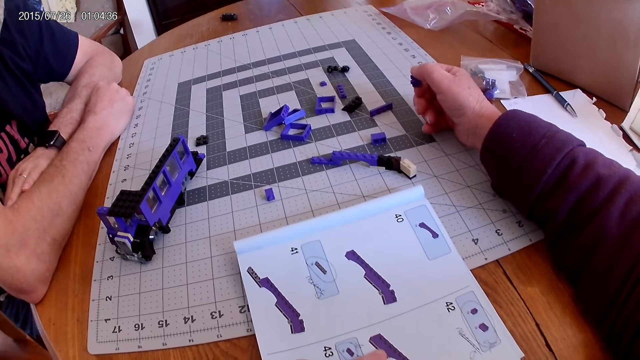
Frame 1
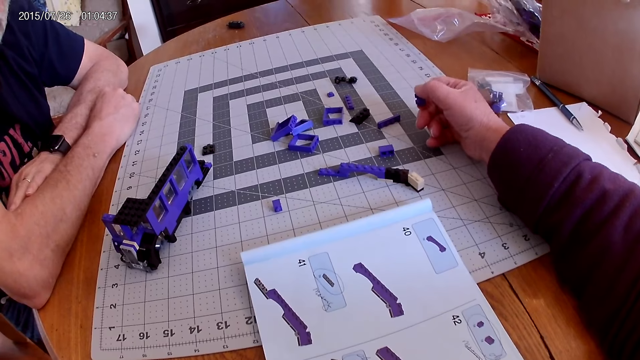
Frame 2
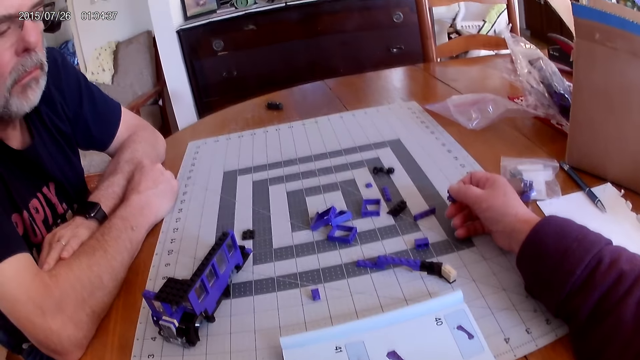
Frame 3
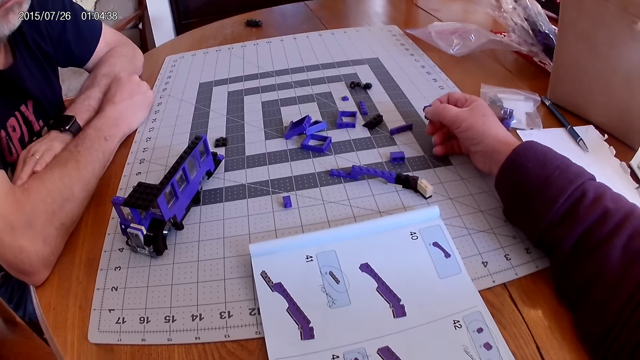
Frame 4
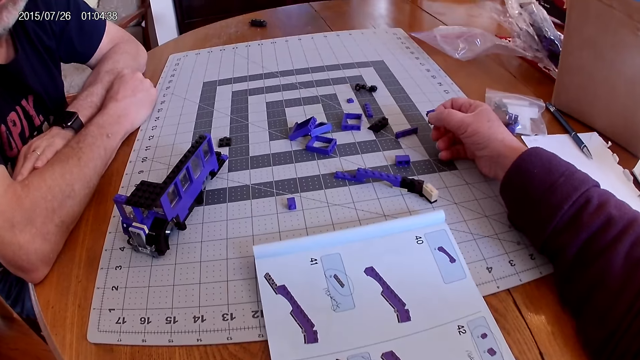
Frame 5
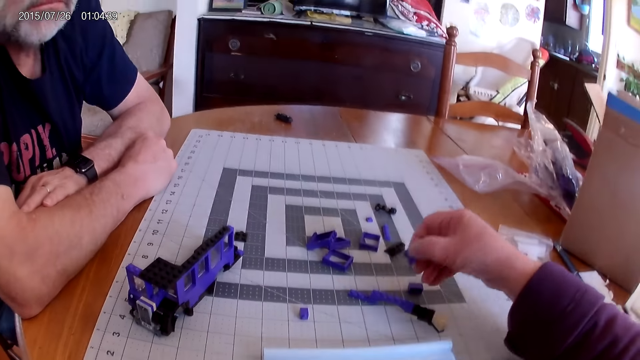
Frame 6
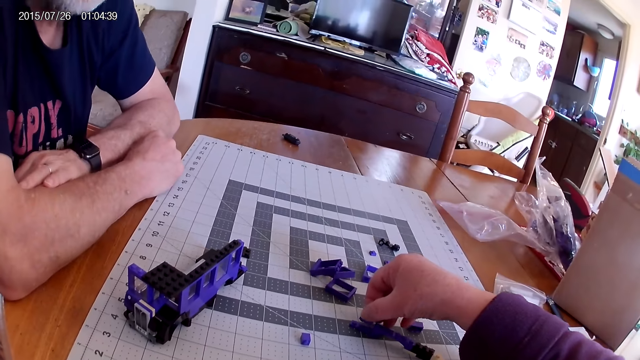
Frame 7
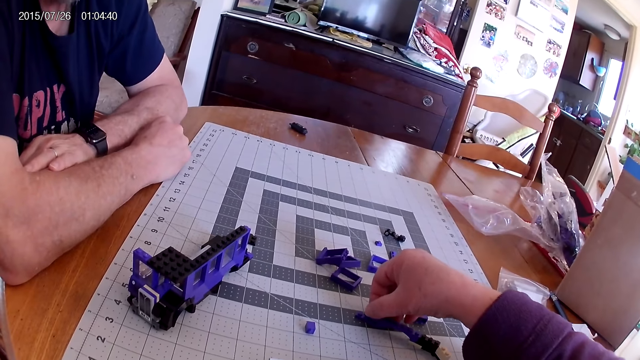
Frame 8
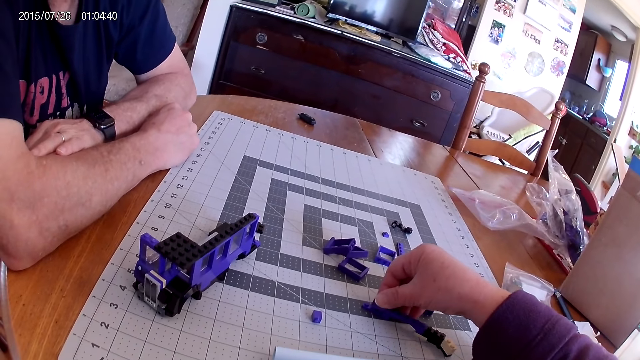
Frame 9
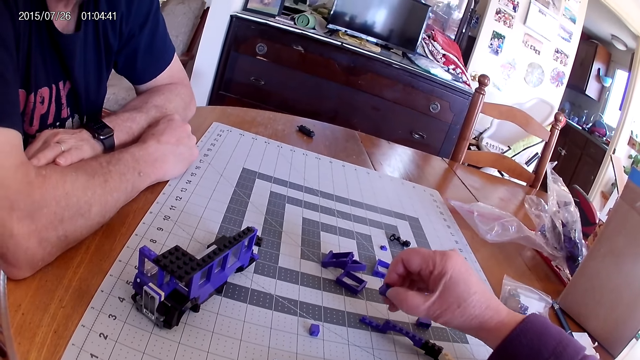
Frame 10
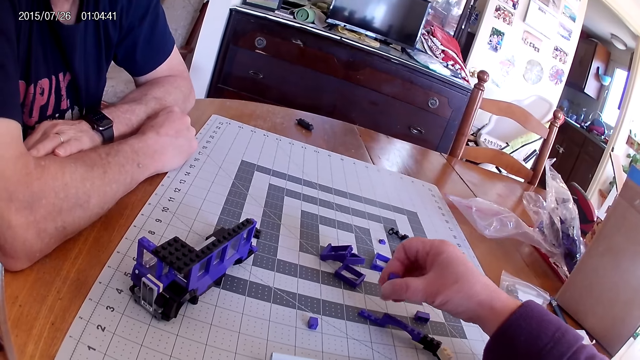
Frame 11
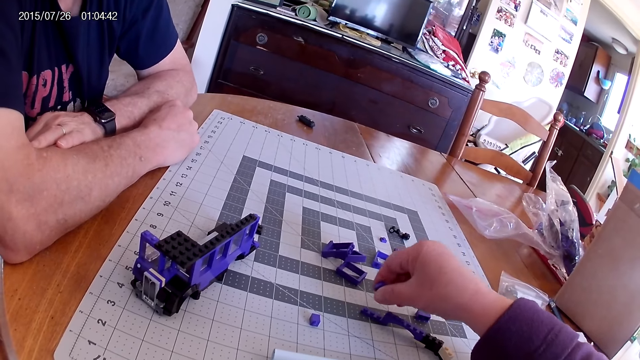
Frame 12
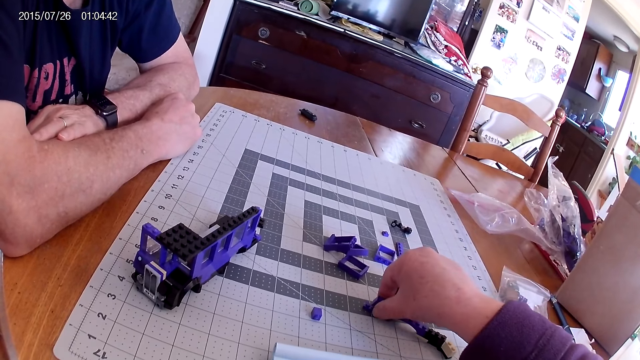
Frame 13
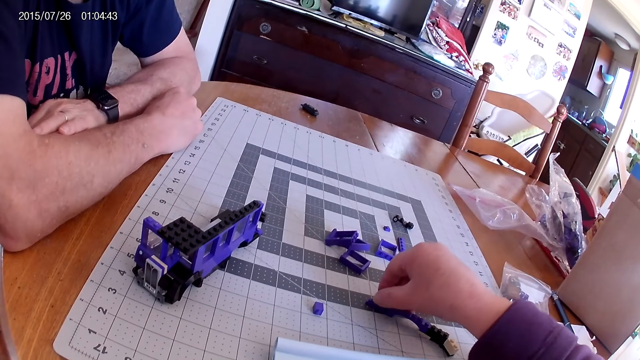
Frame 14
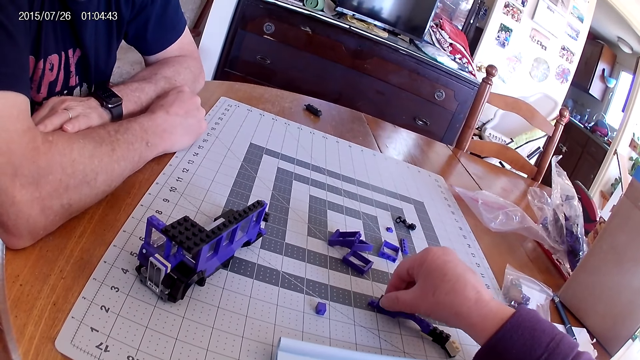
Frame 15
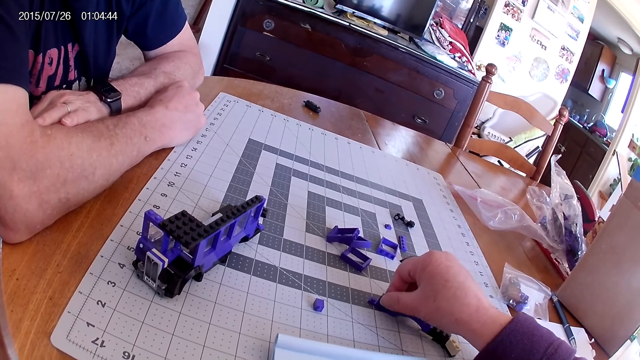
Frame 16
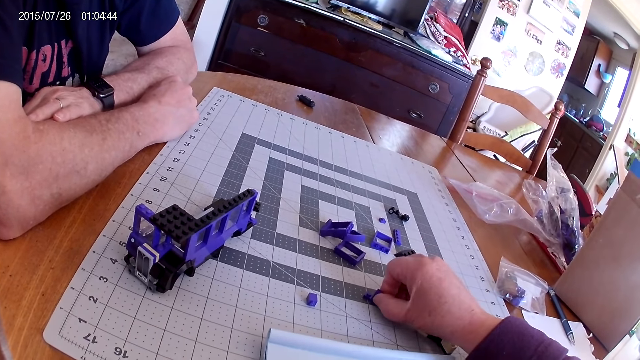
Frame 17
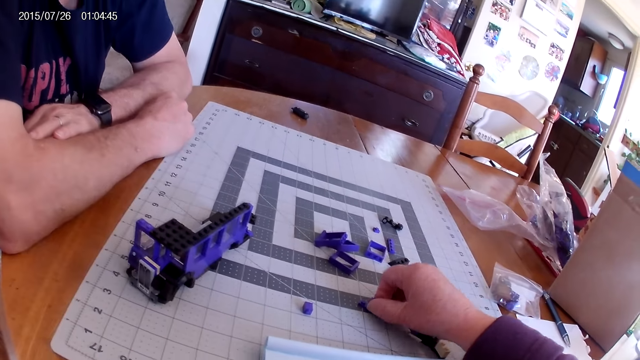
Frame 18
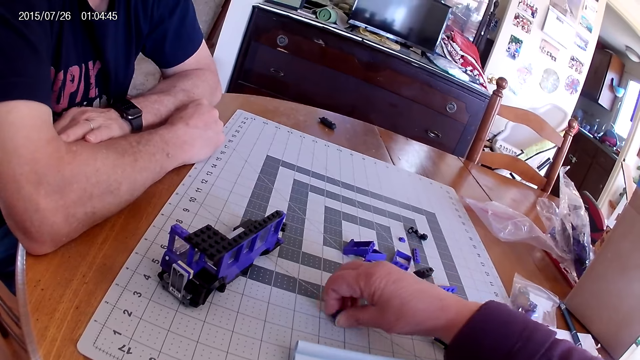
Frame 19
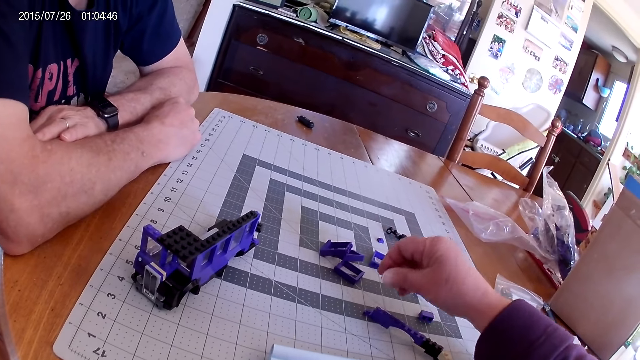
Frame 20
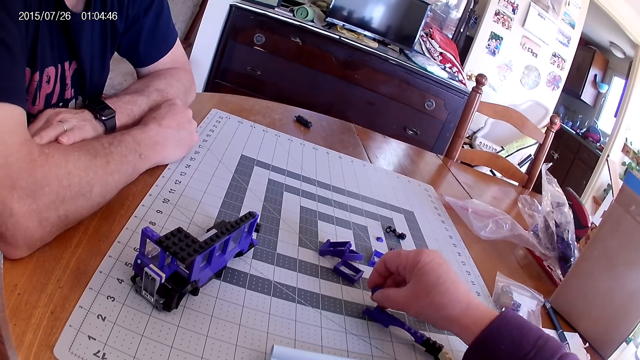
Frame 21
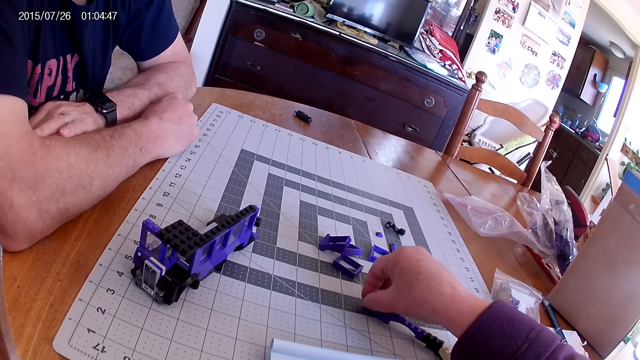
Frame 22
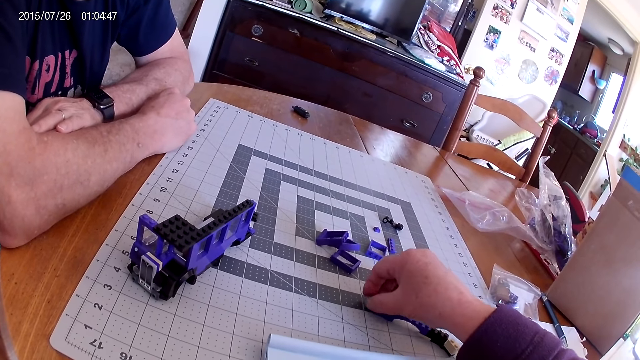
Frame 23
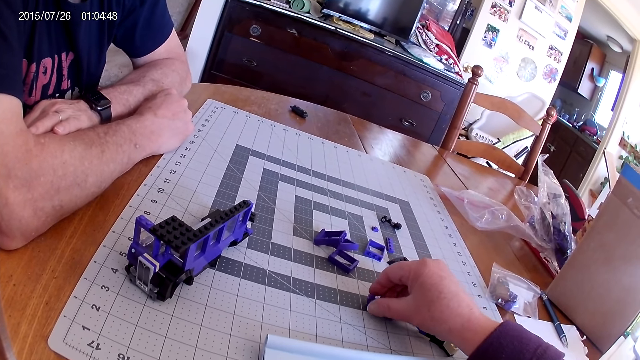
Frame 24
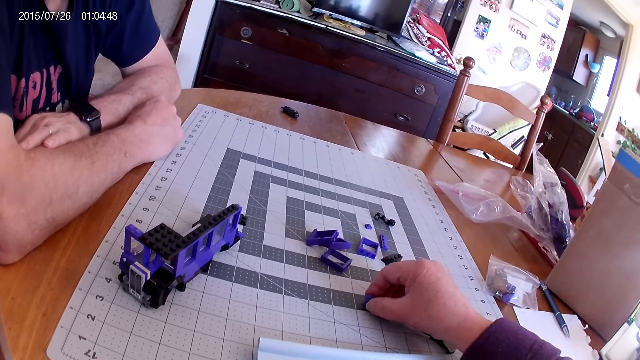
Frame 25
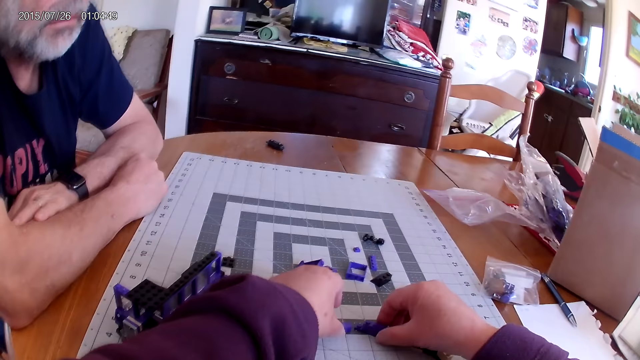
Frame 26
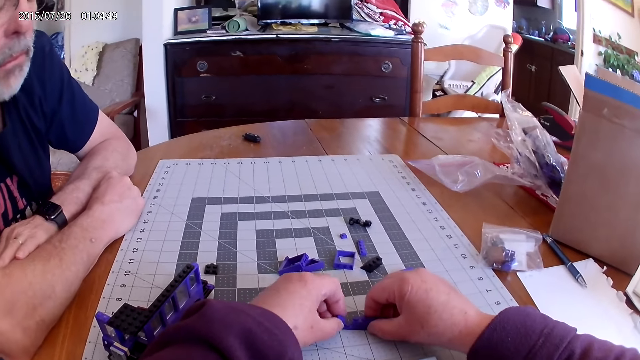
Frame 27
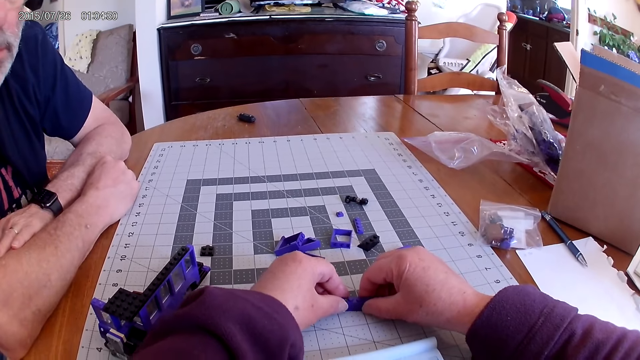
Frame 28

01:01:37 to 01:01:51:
The camera wearer looks around. They look at the image in the book. They fix pieces of Lego on the table. They turn a piece of Lego. They fix the pieces of Lego on the table. They pick up a piece of Lego from the pasteboard on the table. They fix the pieces of Lego on the table.

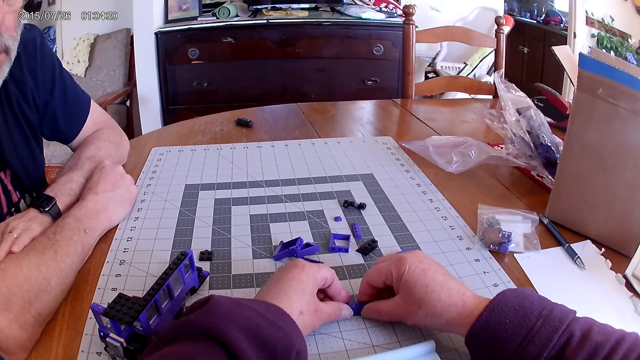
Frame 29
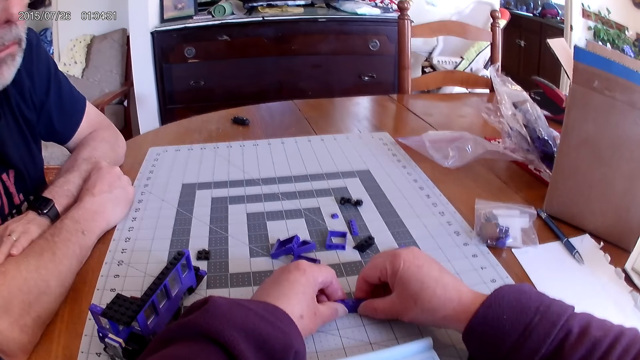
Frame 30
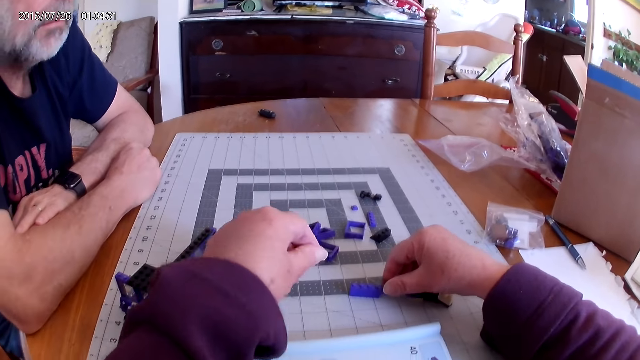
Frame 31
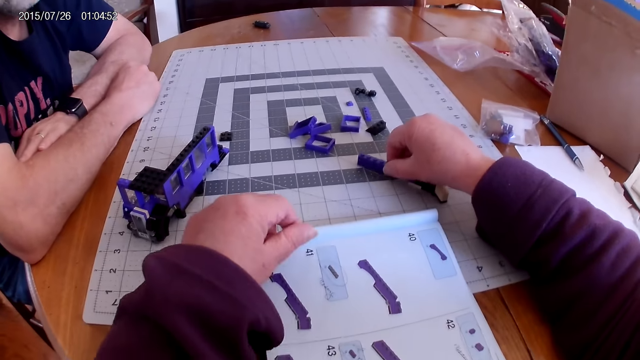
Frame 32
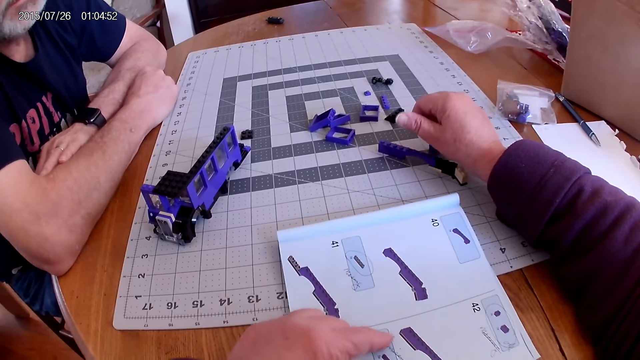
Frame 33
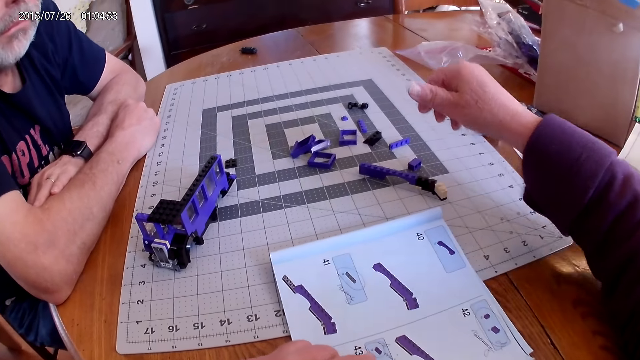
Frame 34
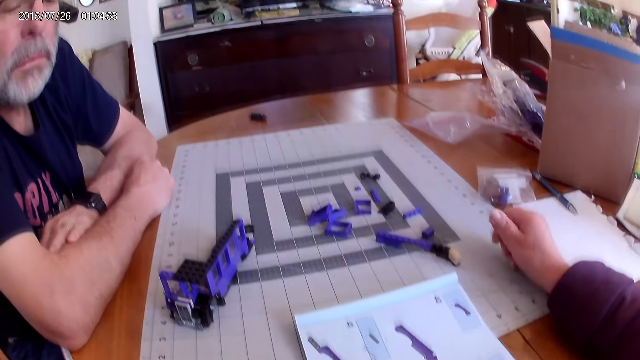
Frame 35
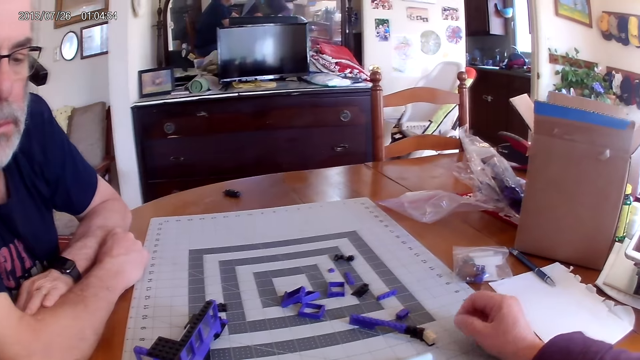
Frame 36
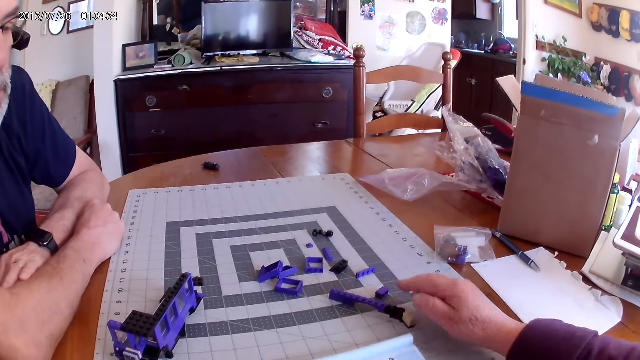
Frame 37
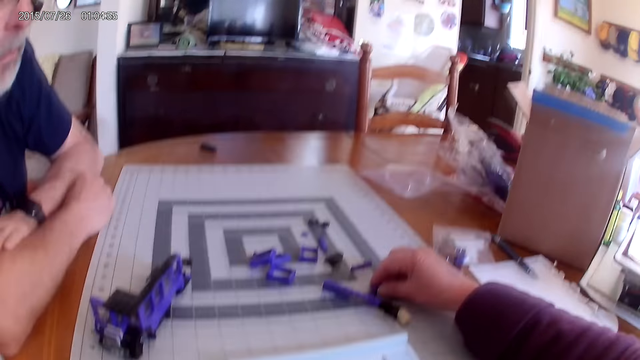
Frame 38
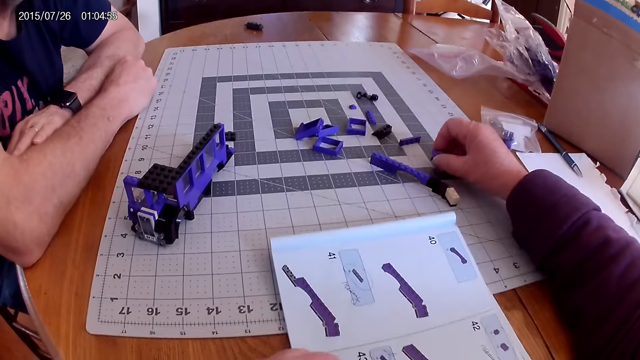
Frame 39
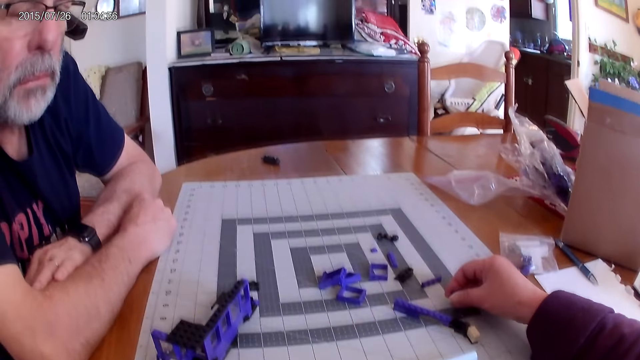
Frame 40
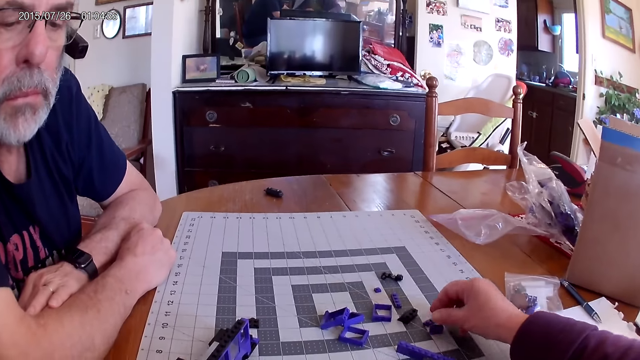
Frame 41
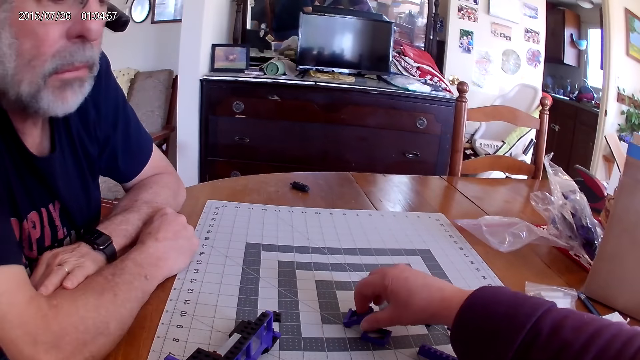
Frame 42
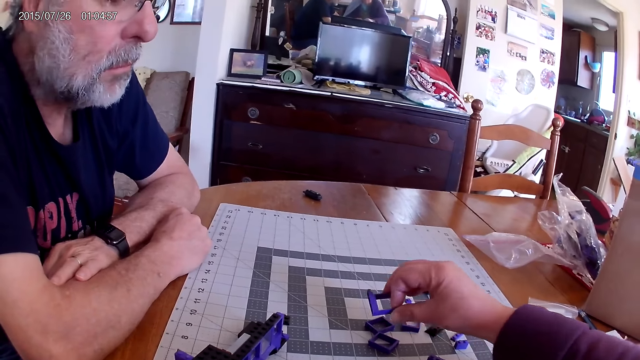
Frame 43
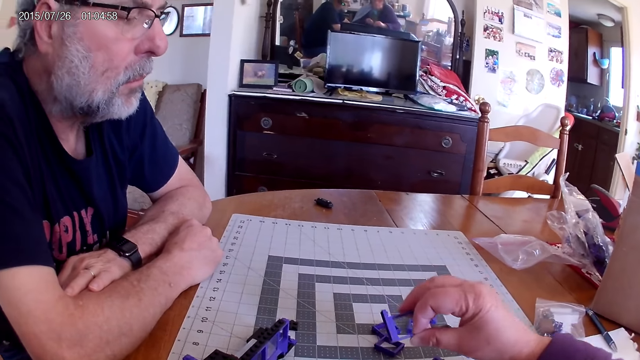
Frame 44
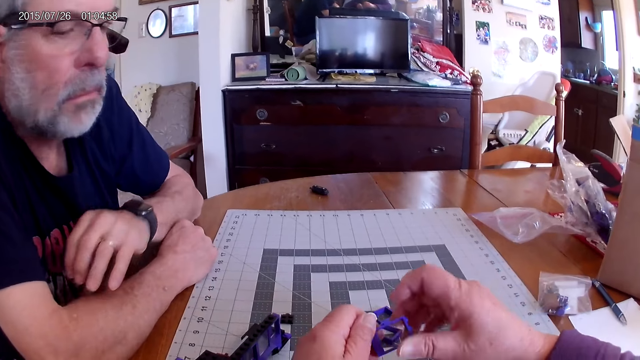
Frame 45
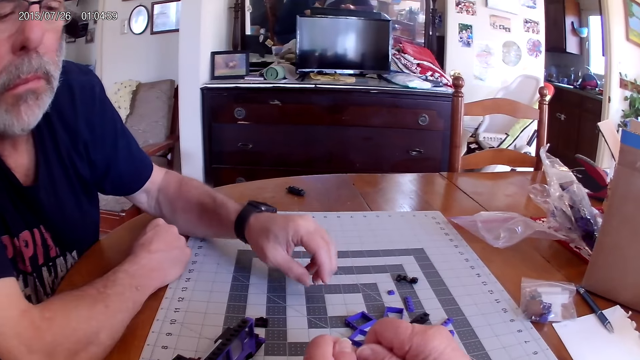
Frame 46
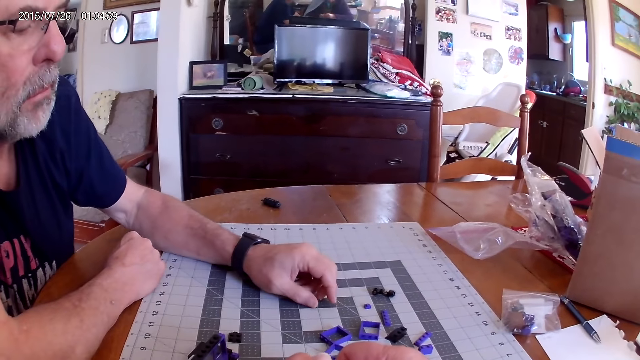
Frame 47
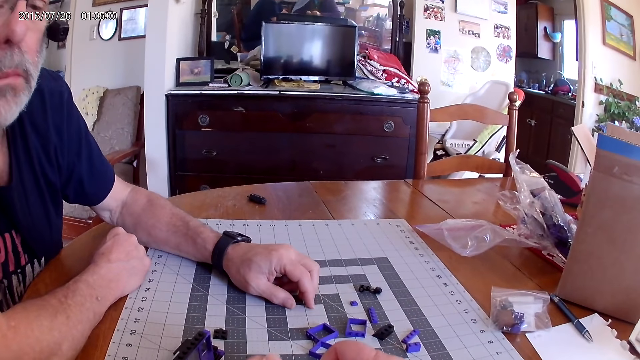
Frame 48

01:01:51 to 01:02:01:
The camera wearer moves pieces of Lego on the table and moves a hand. They look around. They touch a piece. They pick up a piece of Lego on the table. They put the piece of Lego on the table. They pick up a piece of Lego on the table. They separate the pieces of Lego. A man moves his hand on the pasteboard.
